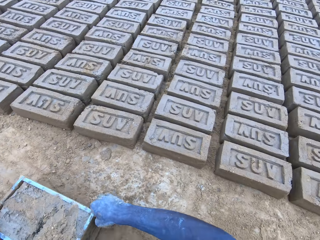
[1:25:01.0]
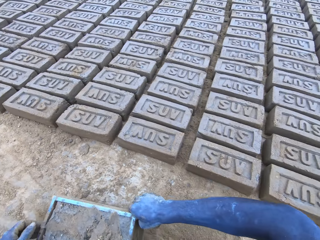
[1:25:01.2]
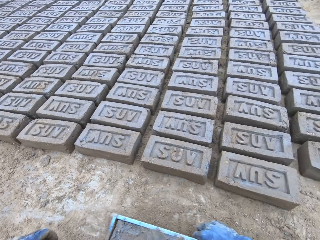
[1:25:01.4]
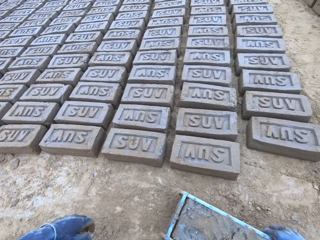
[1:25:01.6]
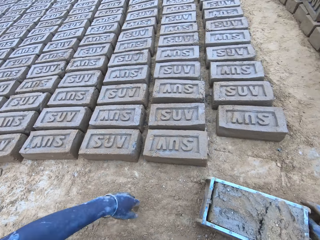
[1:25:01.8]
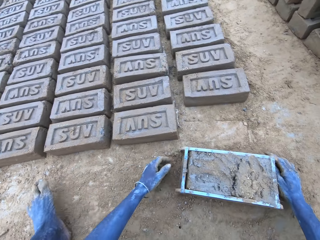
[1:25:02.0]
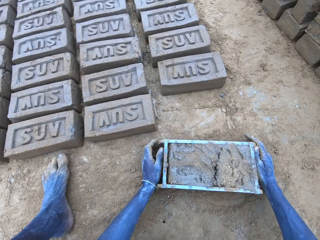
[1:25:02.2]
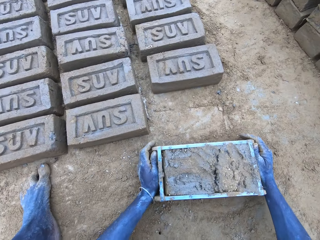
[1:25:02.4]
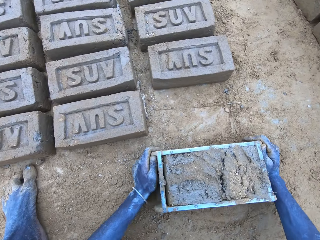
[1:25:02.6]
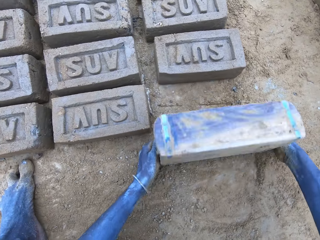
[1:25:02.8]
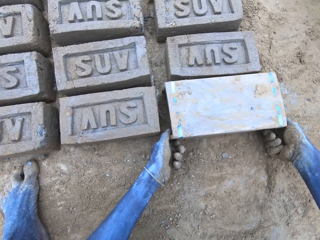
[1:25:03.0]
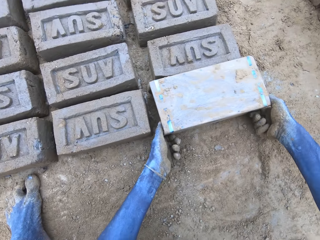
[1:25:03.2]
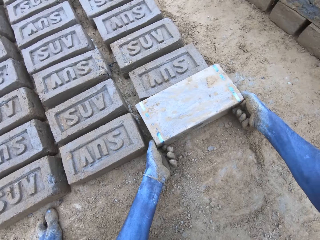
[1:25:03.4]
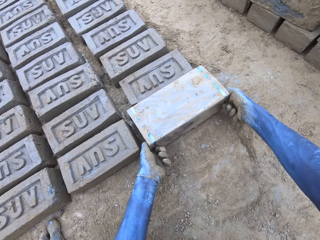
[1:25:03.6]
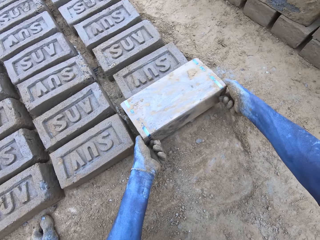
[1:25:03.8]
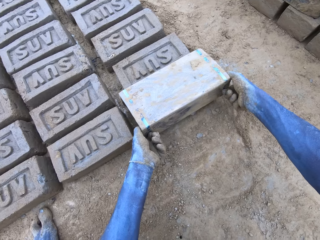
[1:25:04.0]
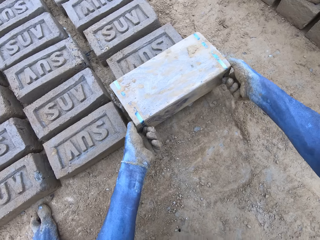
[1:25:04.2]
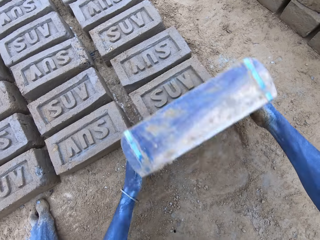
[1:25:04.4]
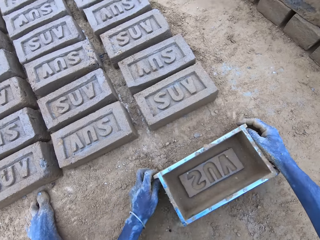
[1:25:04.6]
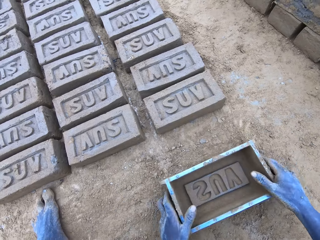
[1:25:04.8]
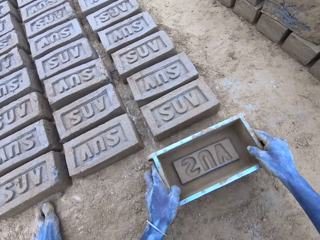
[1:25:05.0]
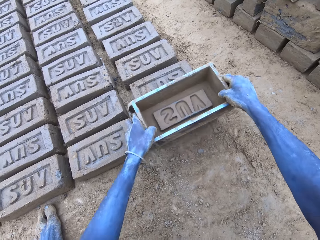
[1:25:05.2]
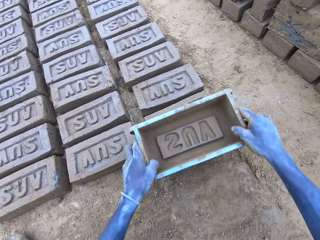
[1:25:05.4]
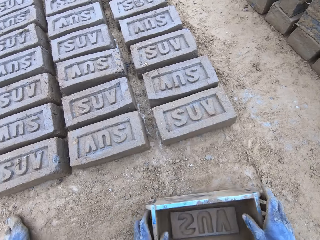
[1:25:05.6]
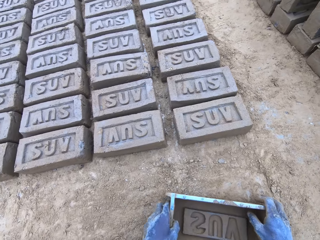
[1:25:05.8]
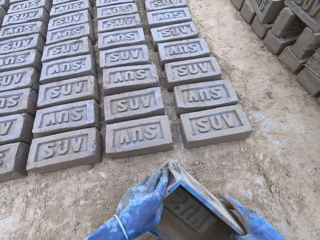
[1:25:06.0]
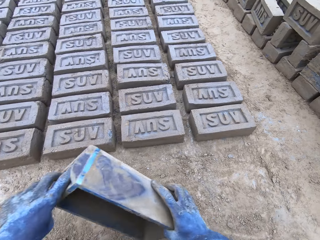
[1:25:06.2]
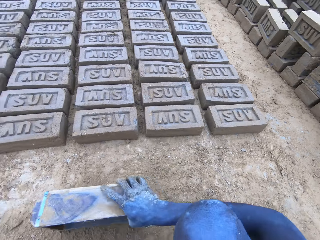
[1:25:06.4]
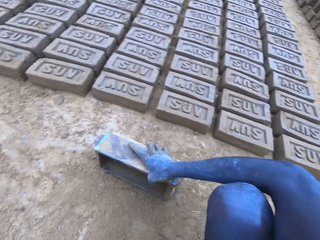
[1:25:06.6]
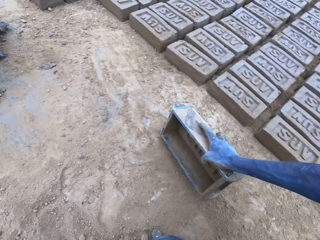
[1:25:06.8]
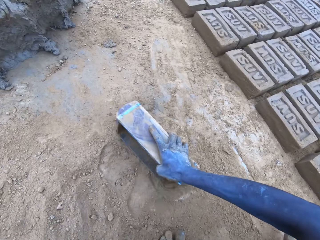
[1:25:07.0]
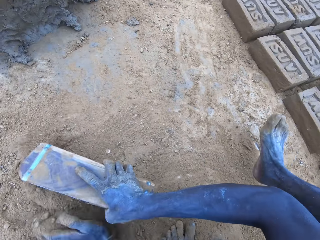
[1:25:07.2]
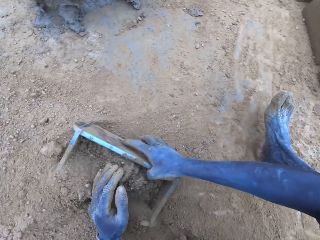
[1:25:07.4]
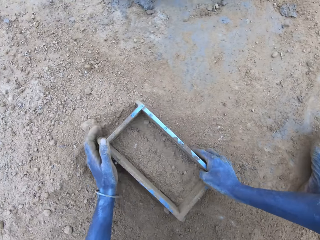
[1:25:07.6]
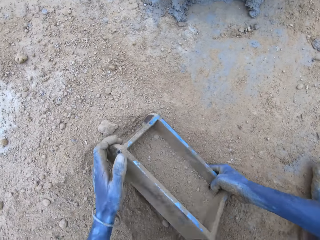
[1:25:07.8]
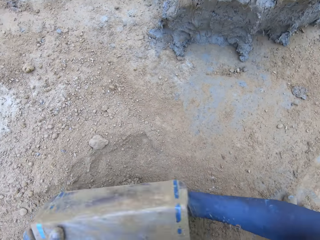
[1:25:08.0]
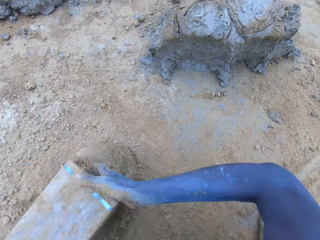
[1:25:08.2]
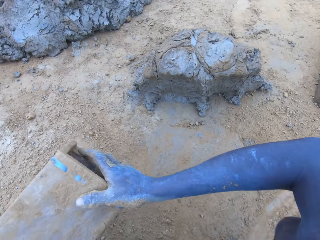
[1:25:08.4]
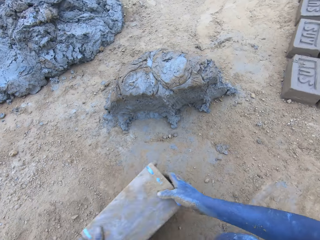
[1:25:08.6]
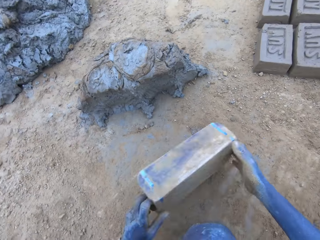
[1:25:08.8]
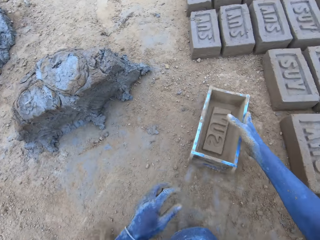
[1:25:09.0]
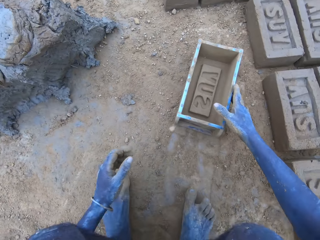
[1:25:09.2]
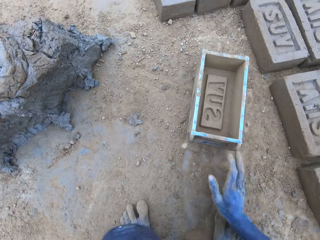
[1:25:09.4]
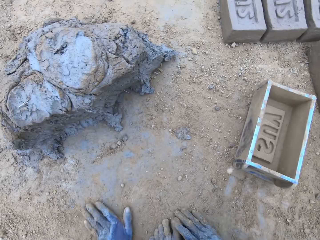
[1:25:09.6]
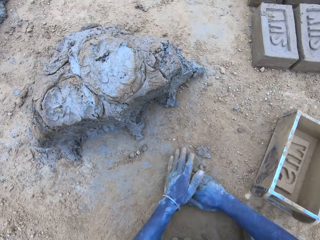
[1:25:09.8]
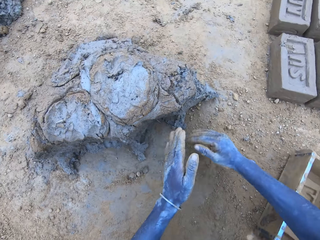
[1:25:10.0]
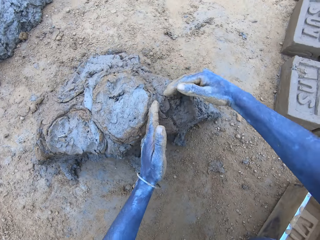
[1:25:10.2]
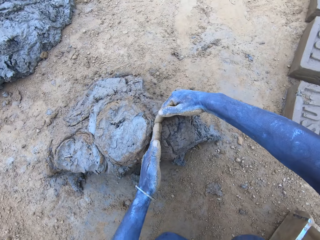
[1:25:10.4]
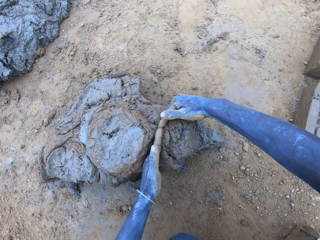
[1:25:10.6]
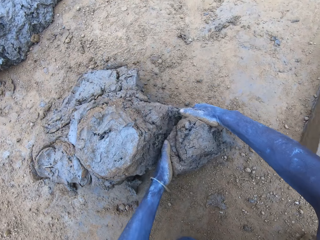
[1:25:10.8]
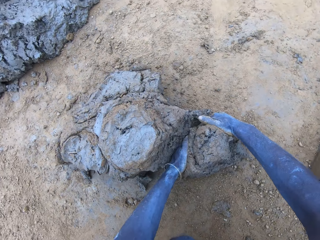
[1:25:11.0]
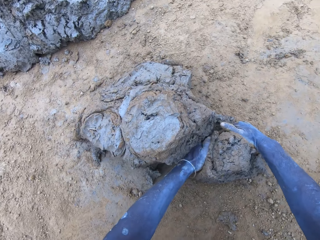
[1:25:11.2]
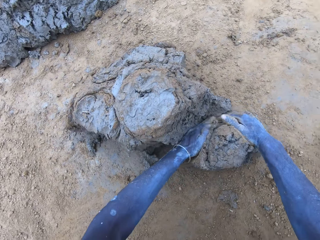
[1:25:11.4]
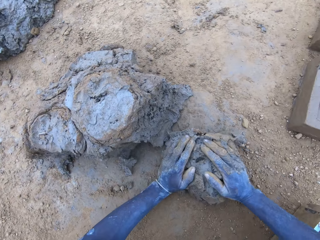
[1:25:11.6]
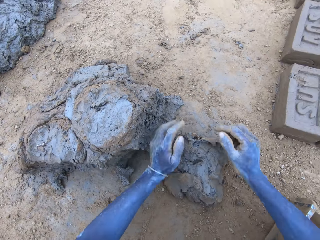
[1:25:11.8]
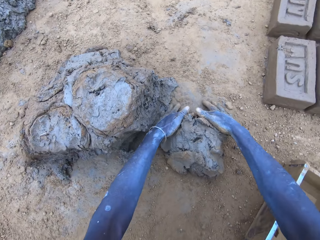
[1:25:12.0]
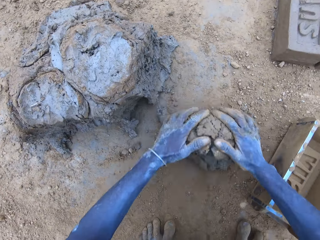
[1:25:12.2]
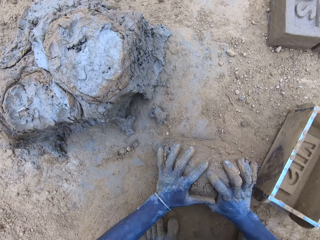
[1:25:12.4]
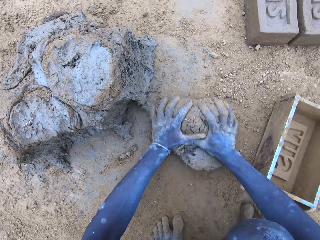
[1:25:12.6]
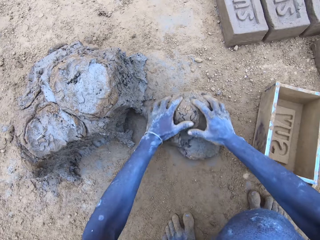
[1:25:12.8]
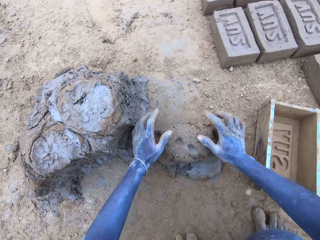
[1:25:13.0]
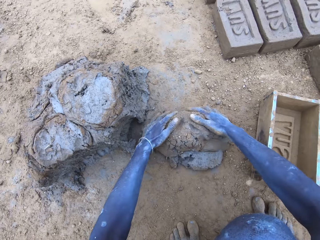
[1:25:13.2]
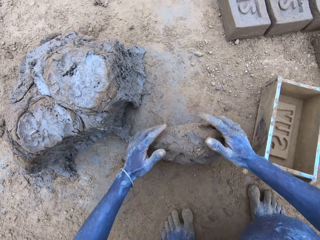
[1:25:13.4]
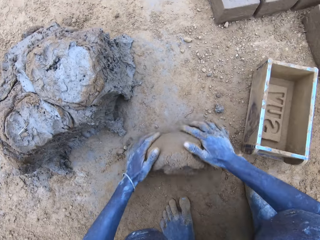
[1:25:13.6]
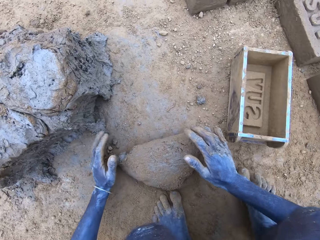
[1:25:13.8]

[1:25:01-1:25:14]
The camera wearer puts the brick on the ground. They put the soil in the brick mold. They cut the mud. They put the mud in something.

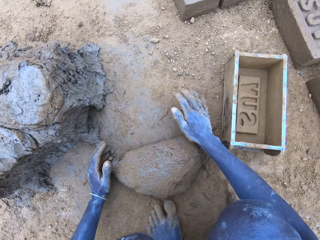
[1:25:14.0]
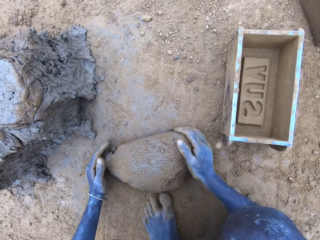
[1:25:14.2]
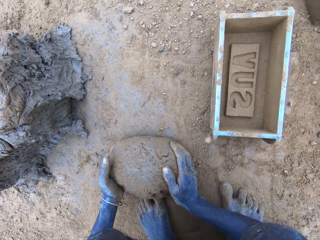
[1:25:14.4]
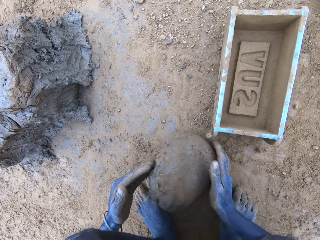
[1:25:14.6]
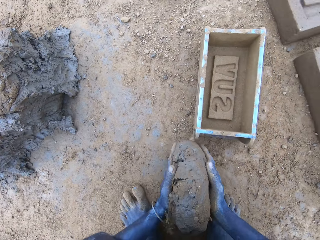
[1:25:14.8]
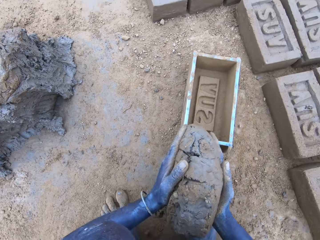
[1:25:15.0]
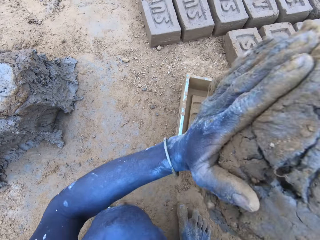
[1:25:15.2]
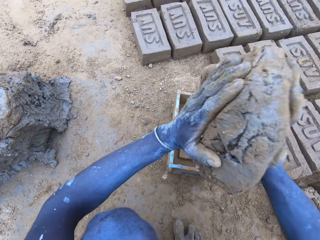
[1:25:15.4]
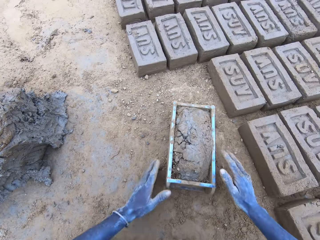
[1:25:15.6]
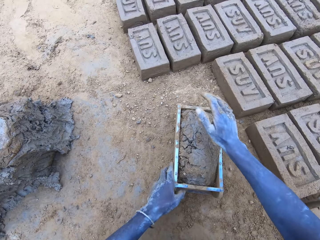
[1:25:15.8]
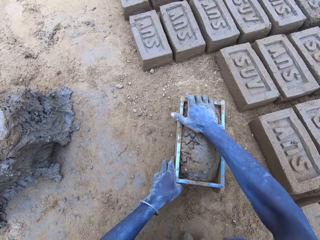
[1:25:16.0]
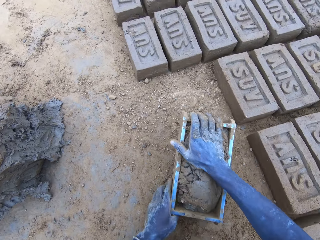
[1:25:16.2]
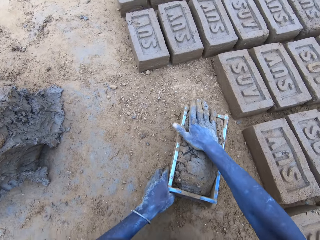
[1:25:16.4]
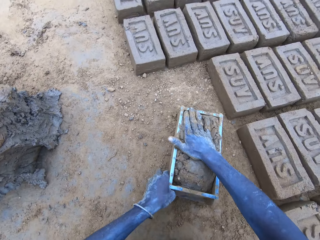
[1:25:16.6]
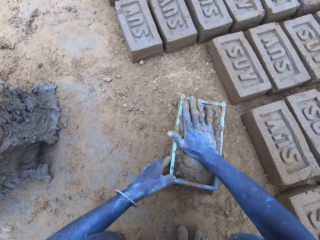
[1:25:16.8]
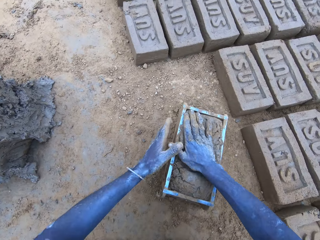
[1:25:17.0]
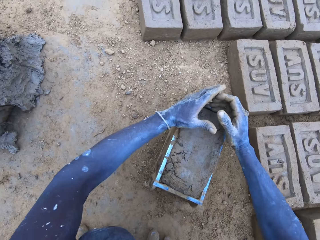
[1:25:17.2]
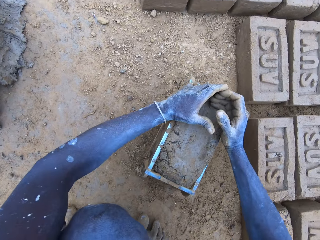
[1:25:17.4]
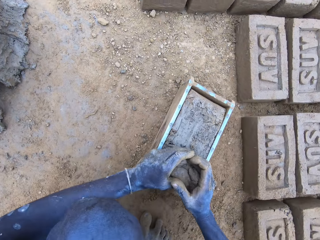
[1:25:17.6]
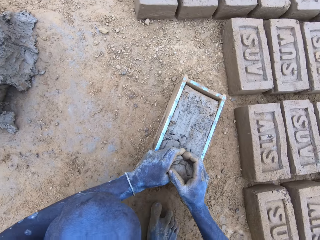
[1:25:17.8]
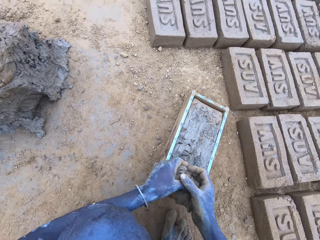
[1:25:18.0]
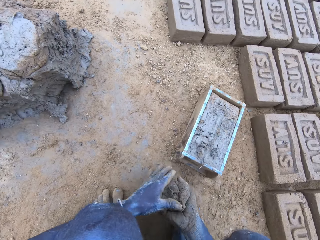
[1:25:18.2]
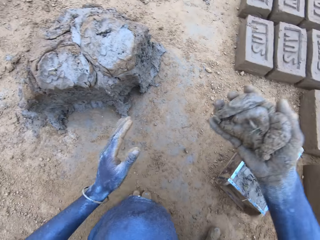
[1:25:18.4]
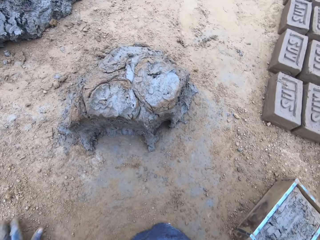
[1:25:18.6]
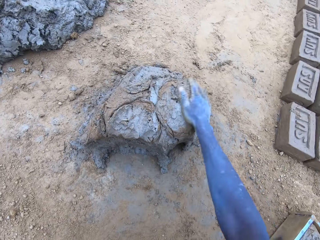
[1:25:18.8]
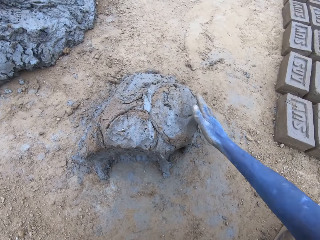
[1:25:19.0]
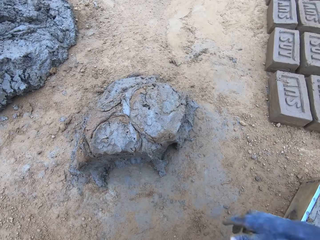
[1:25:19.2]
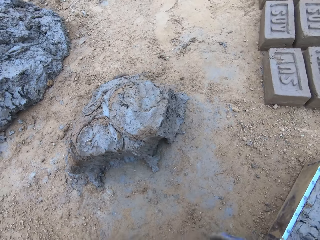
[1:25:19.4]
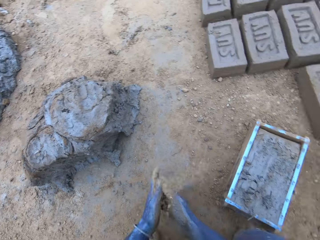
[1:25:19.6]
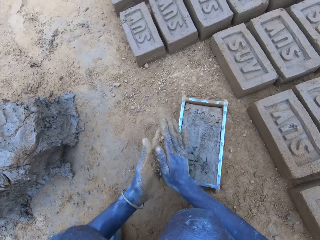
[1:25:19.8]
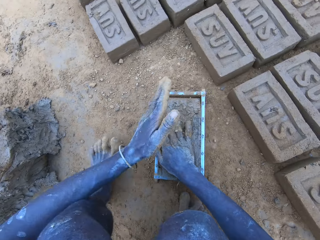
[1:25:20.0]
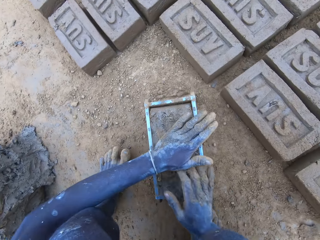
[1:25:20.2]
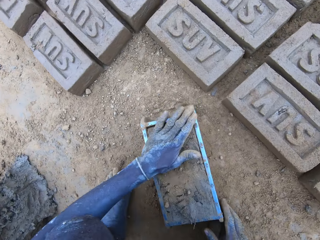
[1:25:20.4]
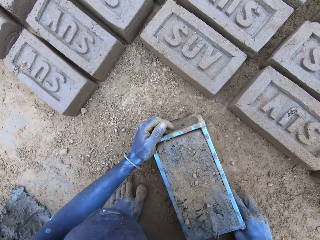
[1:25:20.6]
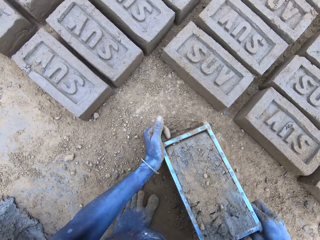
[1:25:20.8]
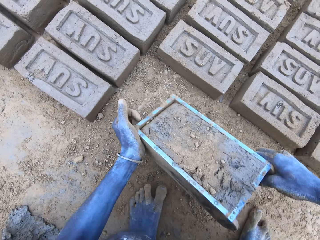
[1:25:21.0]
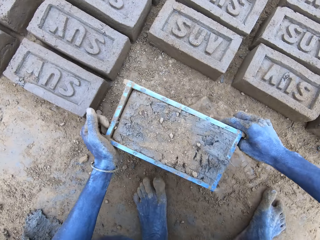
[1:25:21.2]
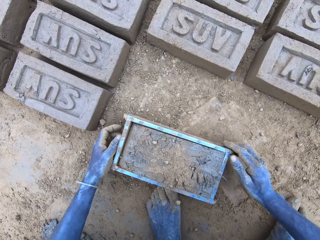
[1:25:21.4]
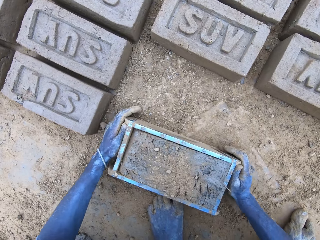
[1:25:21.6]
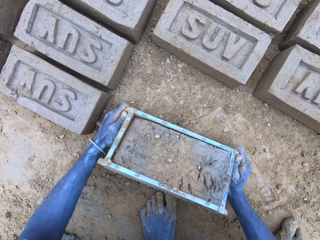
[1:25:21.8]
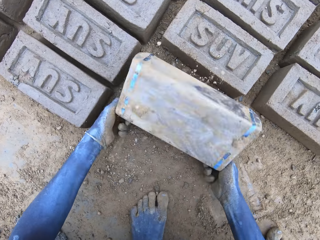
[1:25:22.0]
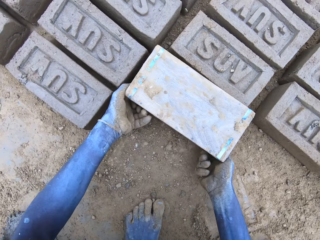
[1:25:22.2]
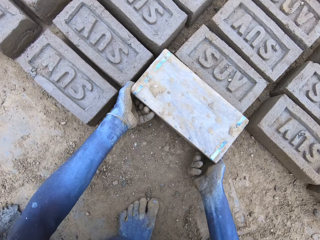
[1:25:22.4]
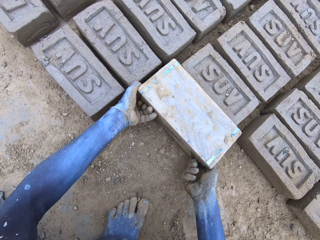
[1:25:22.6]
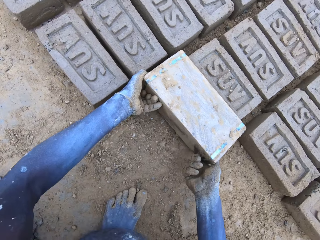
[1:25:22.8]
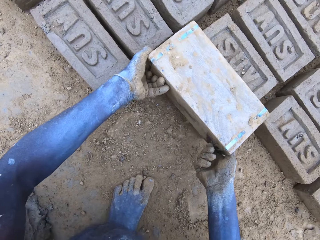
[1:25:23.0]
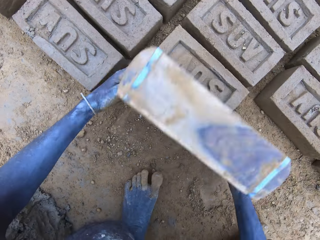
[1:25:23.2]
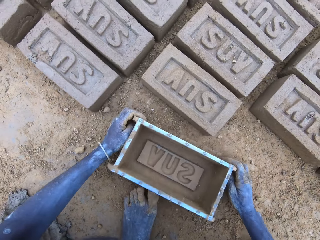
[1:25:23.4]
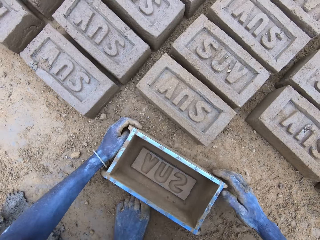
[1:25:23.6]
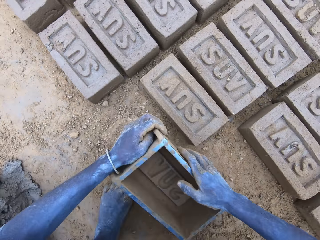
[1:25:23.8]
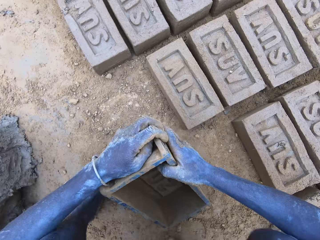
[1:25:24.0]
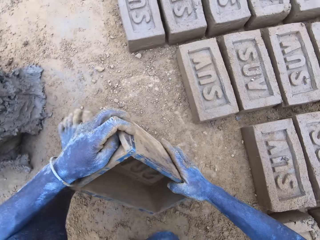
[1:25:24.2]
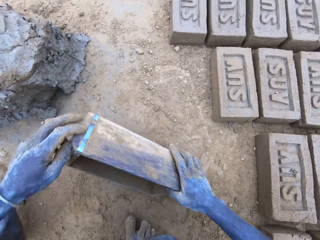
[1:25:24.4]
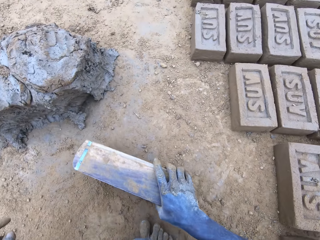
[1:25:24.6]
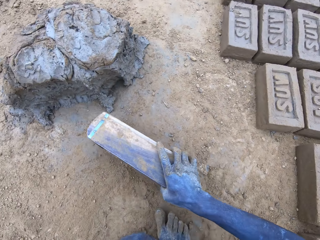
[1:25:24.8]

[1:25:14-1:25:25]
The camera wearer drops the mud in the brick mold. They reduce the mud from the brick mold. They put the brick on the ground. They put down the clay brick molder with both hands. They wipe the clay brick molder with the right hand.
